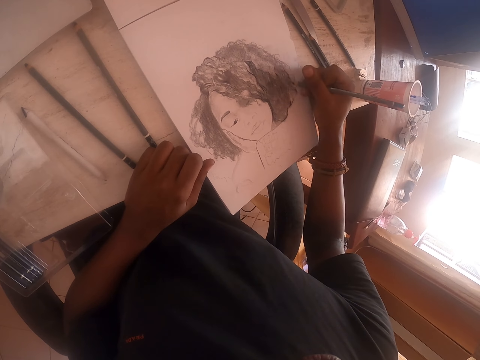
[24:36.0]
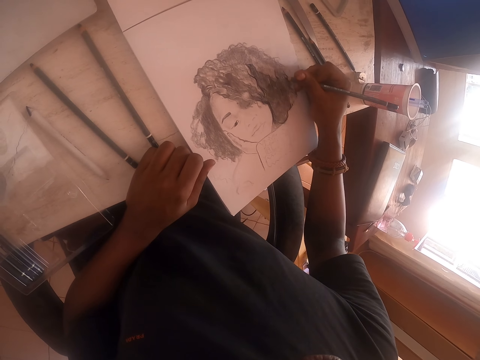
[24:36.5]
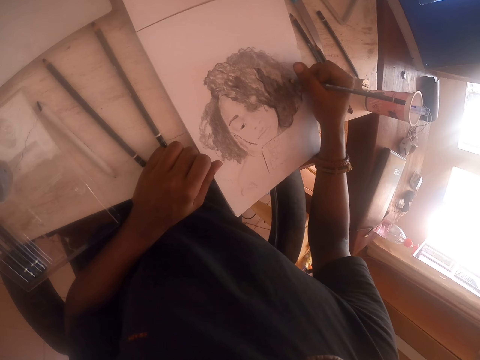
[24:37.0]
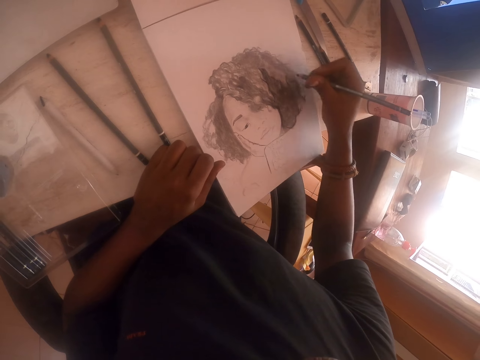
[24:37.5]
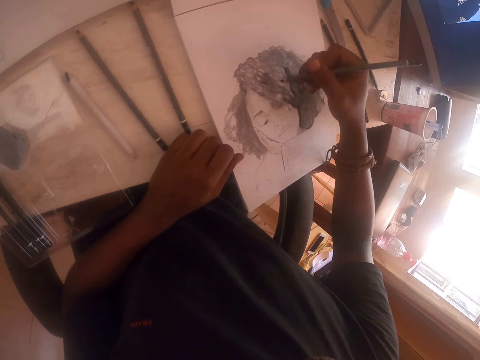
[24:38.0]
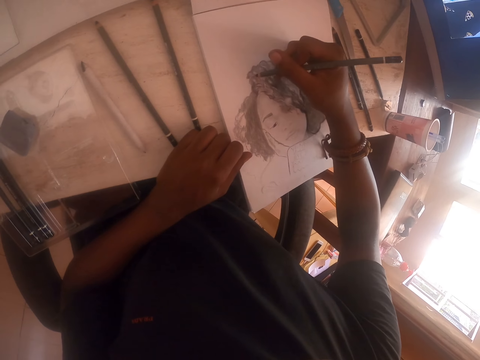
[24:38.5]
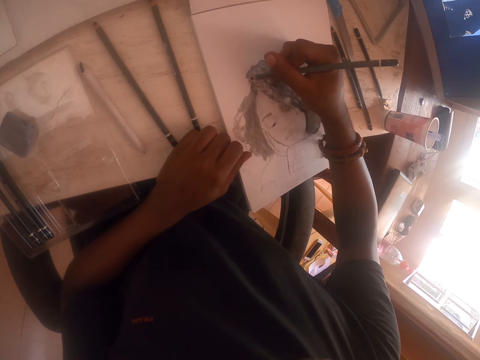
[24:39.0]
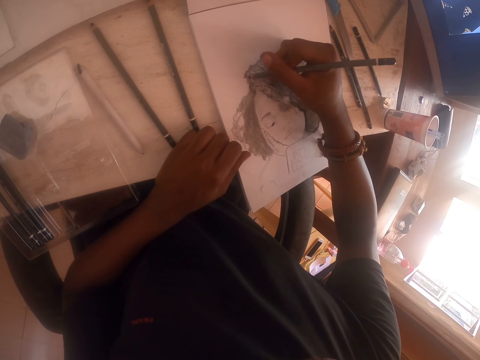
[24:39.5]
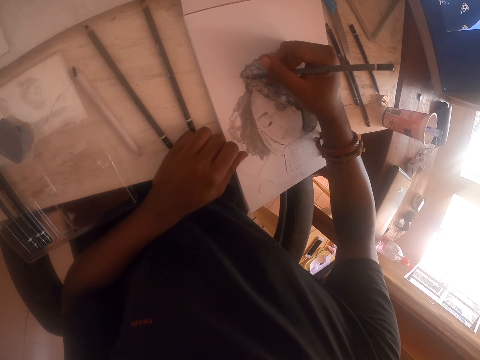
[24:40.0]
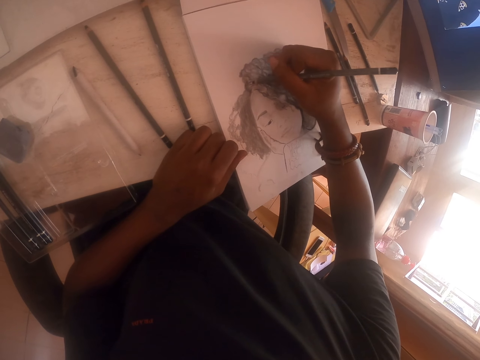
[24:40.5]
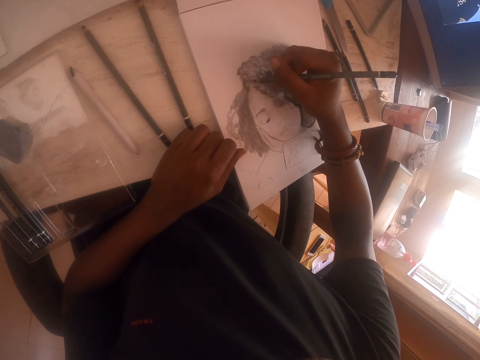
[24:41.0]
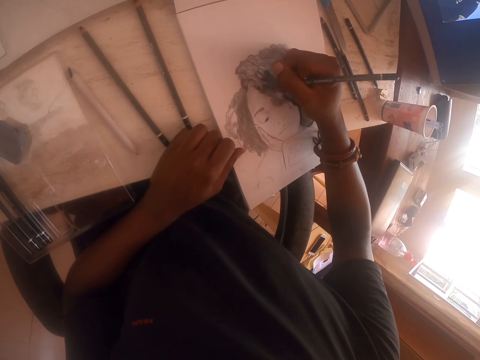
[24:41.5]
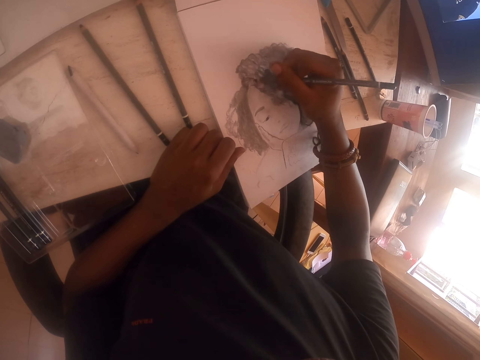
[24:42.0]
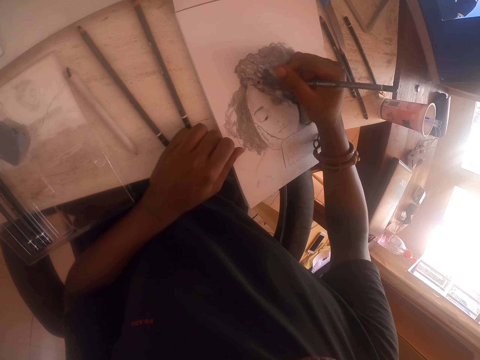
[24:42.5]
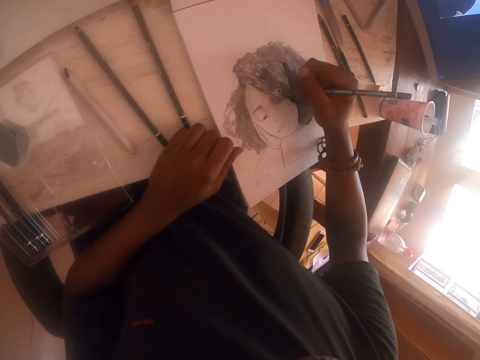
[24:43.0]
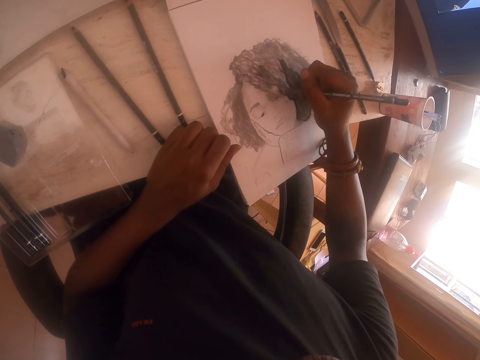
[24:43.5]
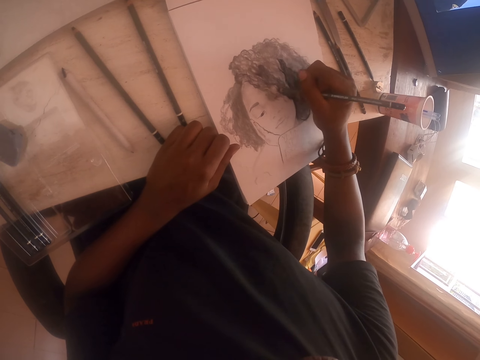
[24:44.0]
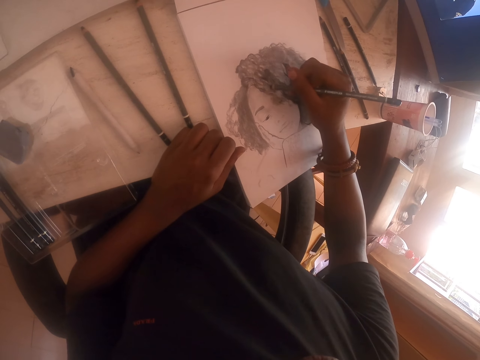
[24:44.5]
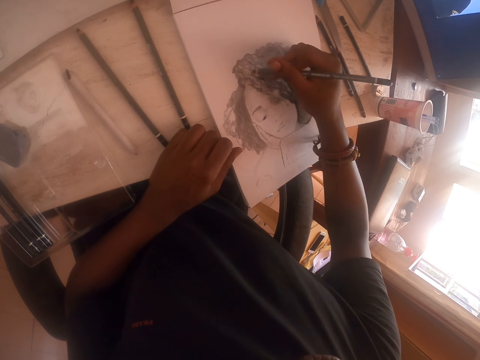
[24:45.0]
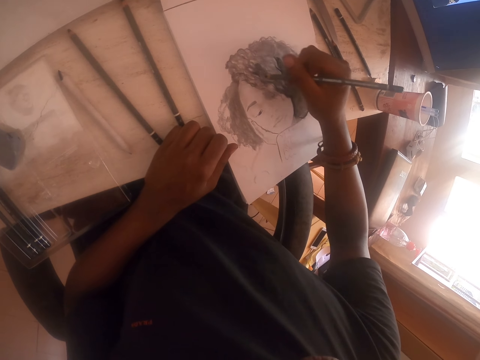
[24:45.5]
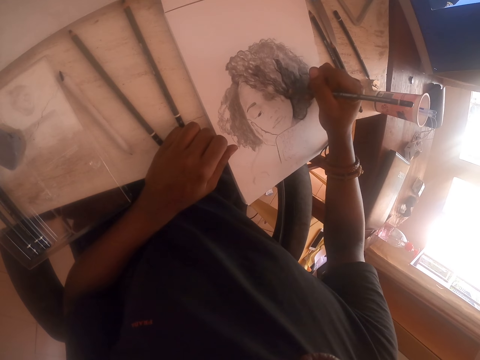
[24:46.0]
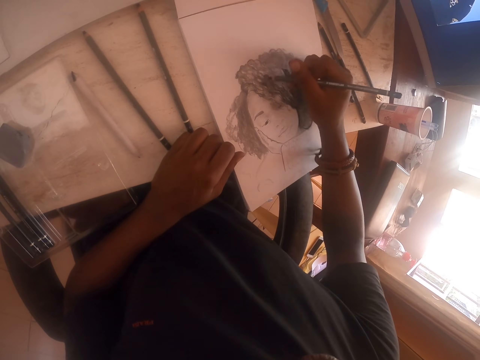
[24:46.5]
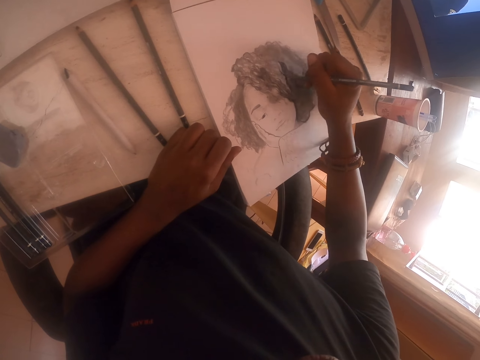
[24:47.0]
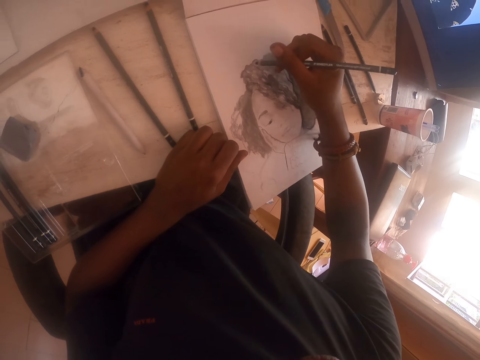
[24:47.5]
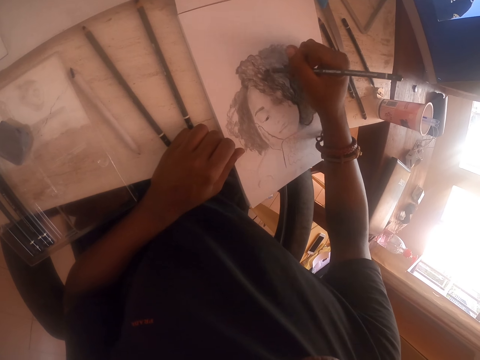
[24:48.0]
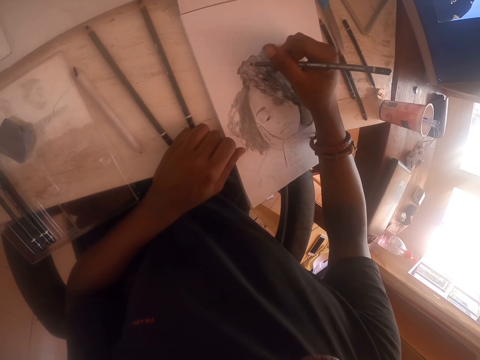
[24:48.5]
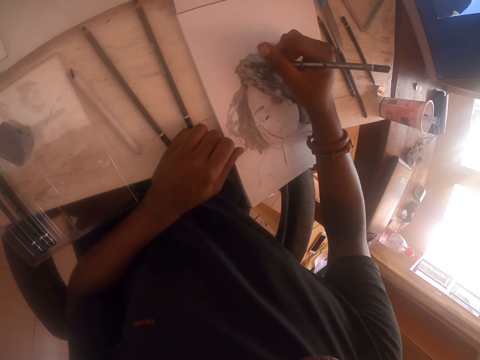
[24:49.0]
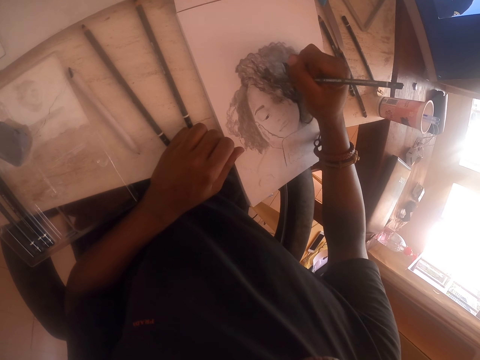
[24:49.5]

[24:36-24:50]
The camera wearer lifts the pencil. They move the pencil. They draw on the drawing book with the pencil.

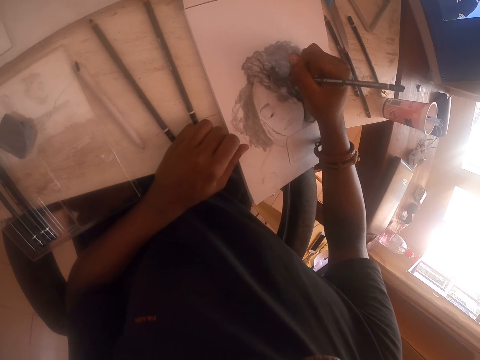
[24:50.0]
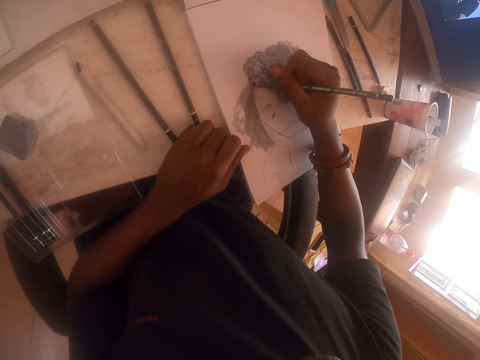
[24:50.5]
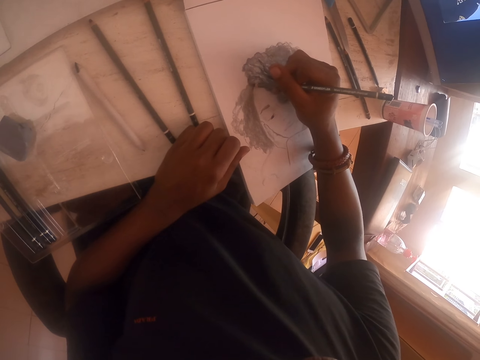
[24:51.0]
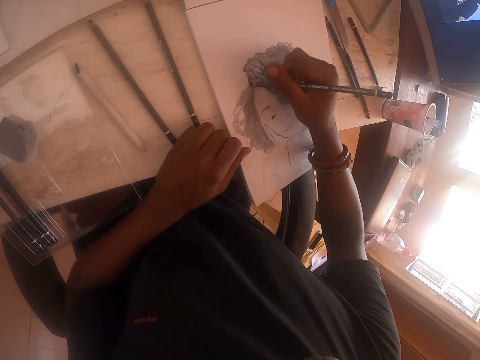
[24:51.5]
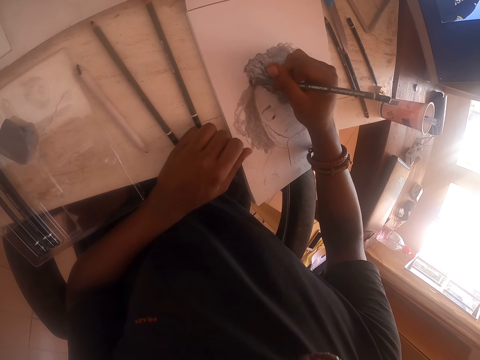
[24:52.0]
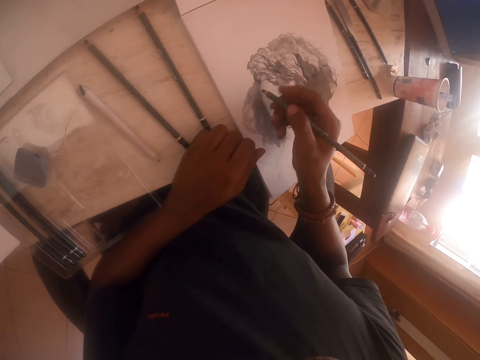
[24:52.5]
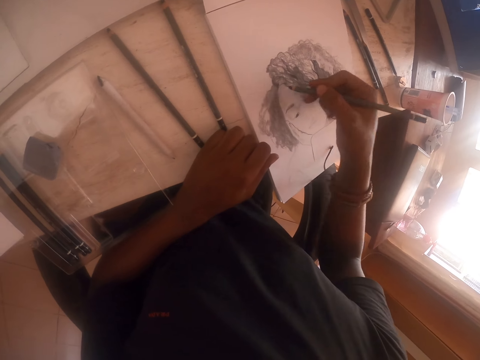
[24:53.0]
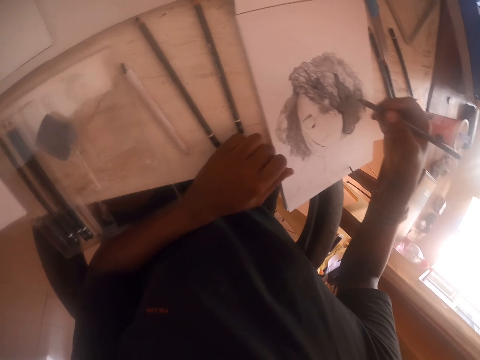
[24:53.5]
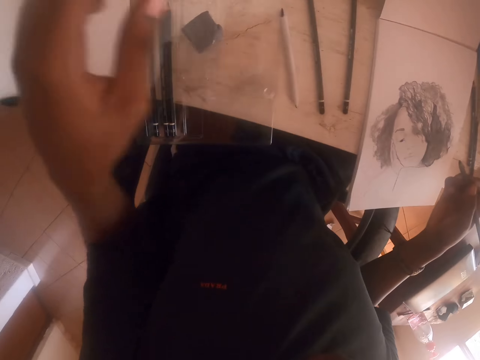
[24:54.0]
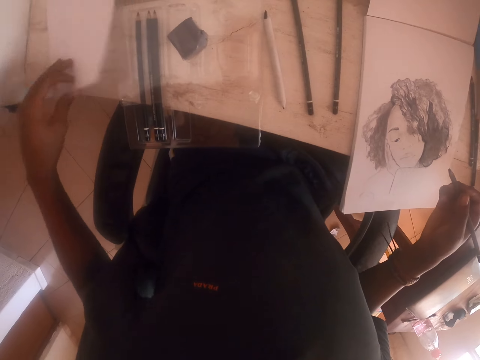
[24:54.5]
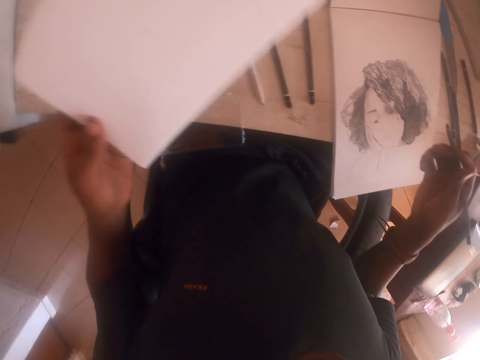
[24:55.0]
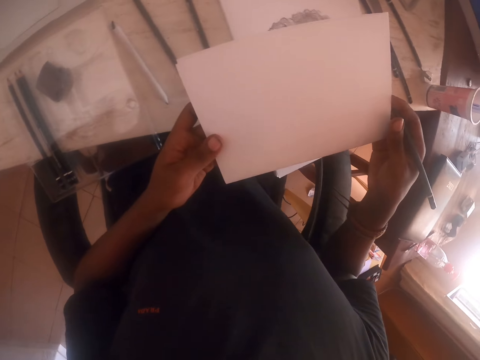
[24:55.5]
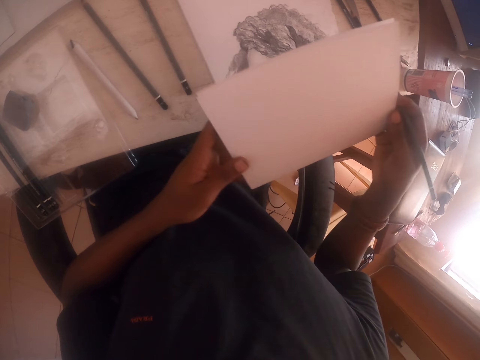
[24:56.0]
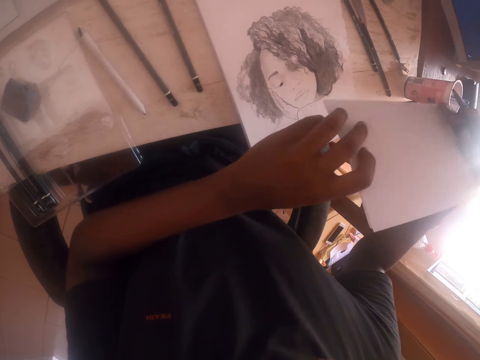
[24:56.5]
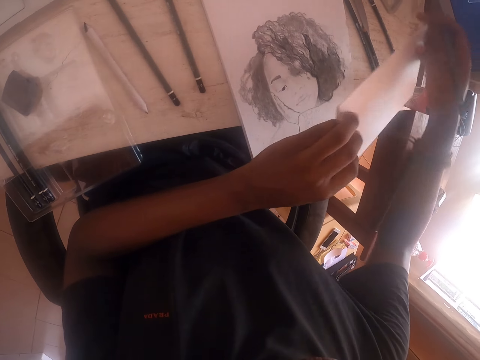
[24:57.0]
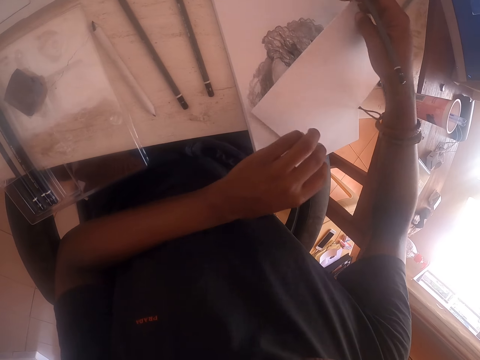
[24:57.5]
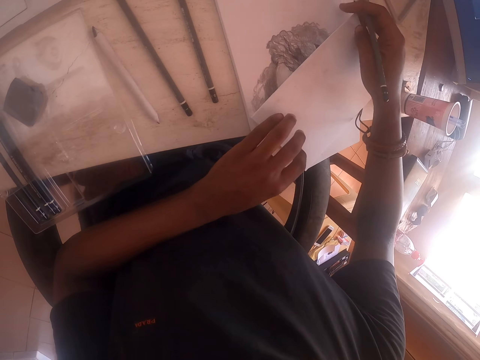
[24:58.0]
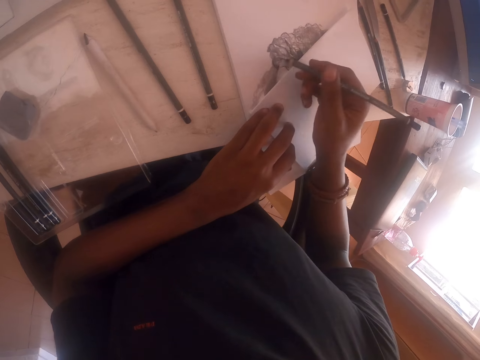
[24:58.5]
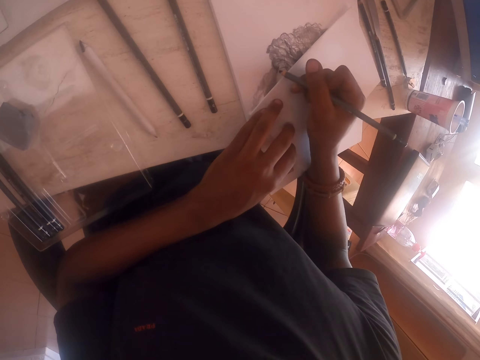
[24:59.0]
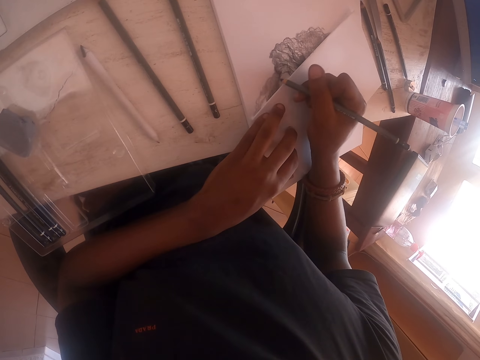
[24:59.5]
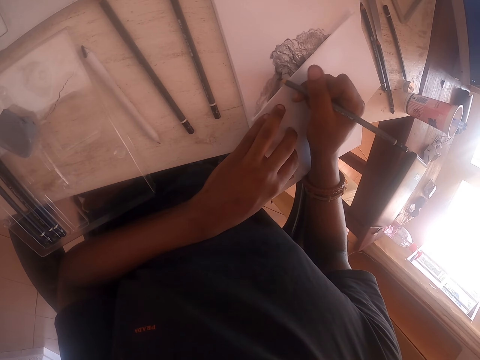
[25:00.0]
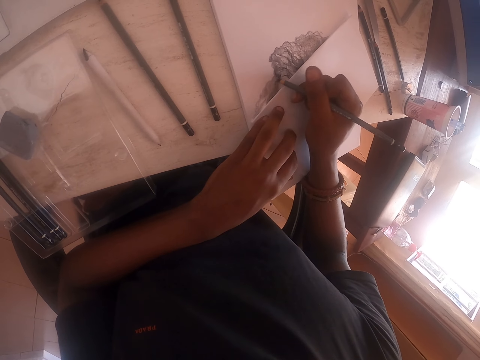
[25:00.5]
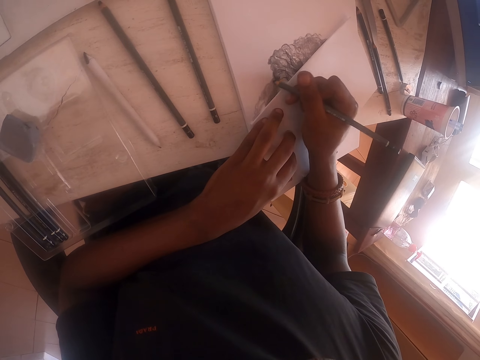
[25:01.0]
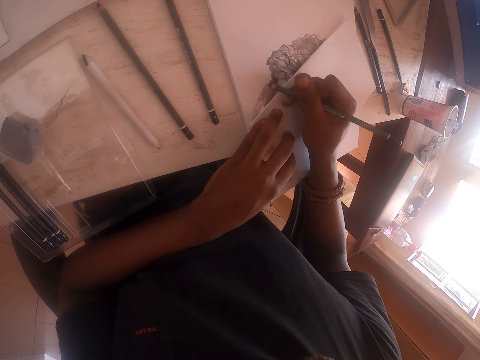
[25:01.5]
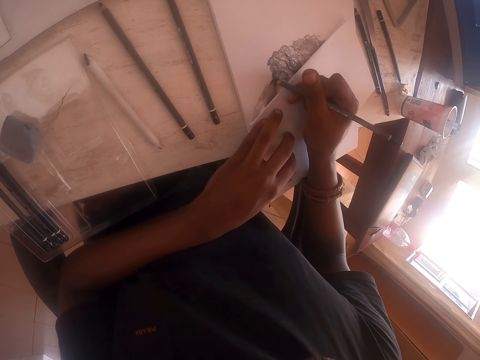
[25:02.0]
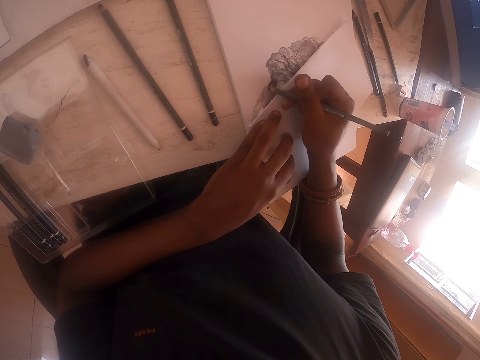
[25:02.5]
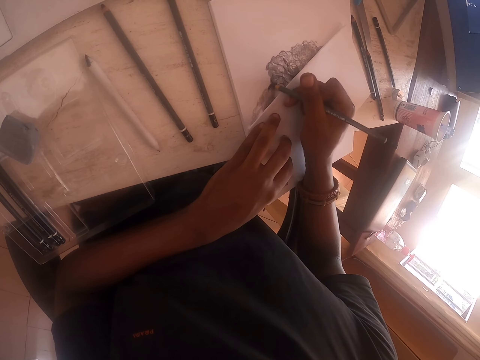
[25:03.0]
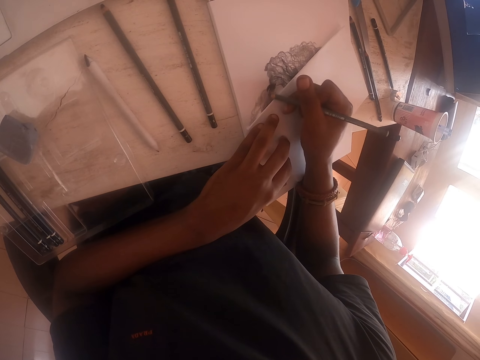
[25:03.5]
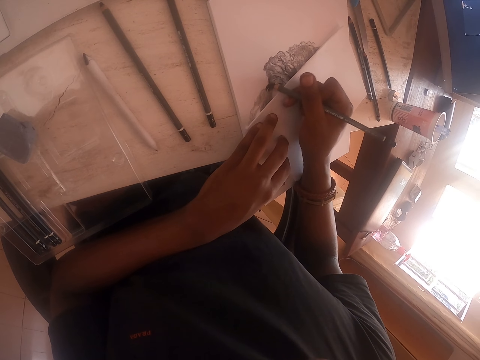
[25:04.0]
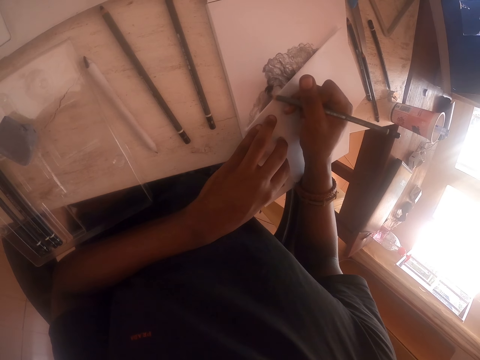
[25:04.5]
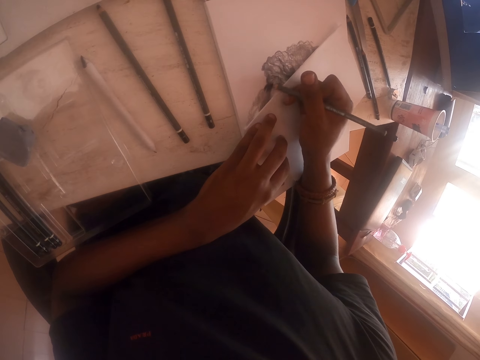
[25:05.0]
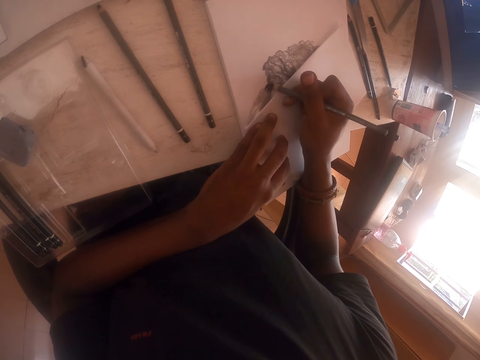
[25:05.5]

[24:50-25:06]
The camera wearer moves the pencil. They lift the left hand. They pick up the paper. They move the paper and look at the paper. They move the paper. They place the paper on the drawing book. They cover the drawing using the paper. They lift the pencil, move the pencil and draw on the drawing book with the pencil.
